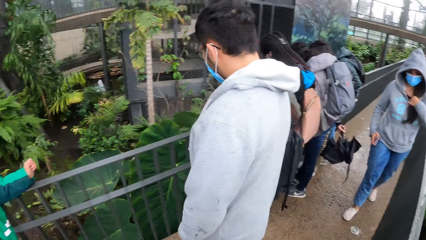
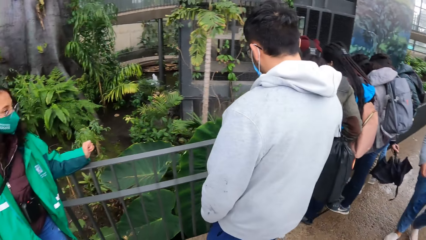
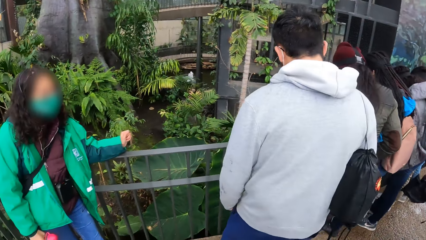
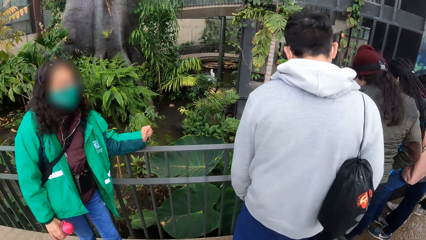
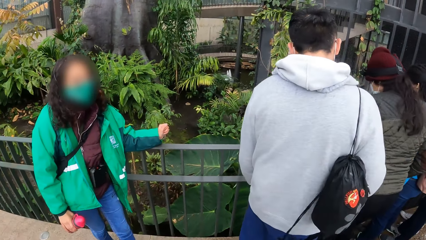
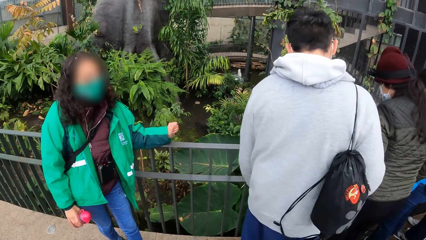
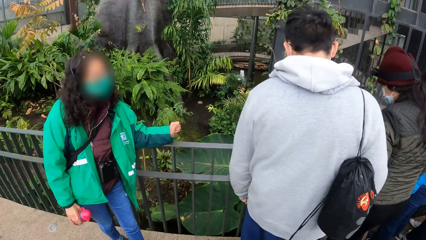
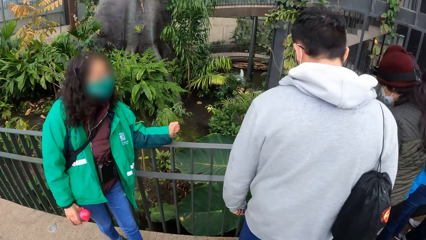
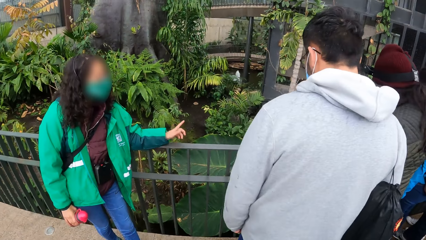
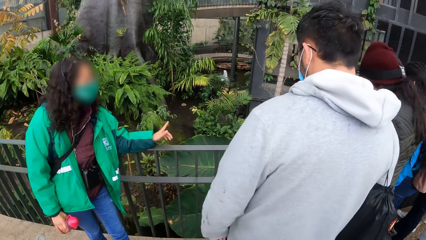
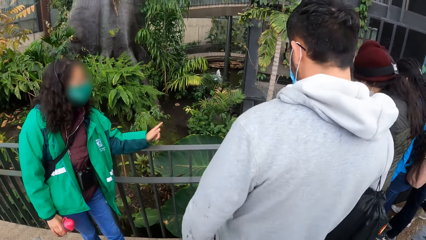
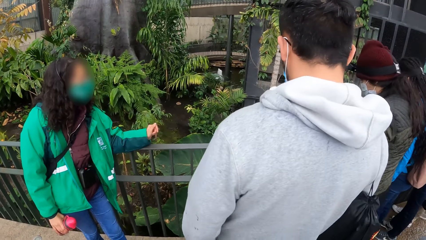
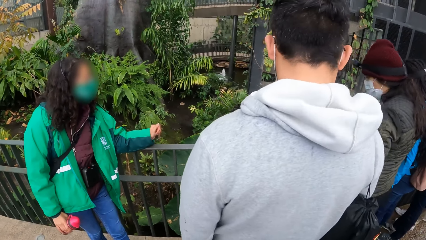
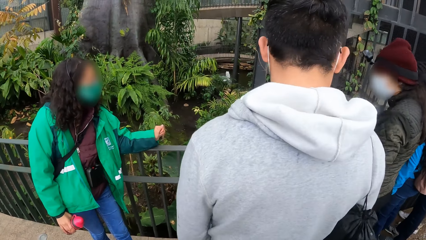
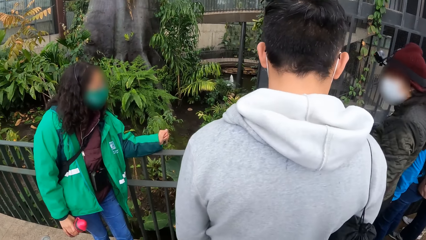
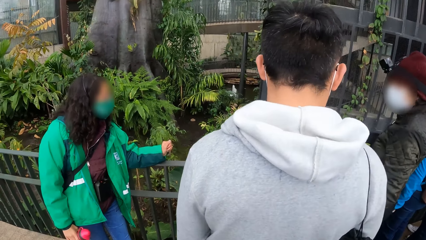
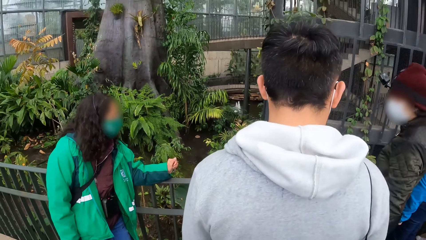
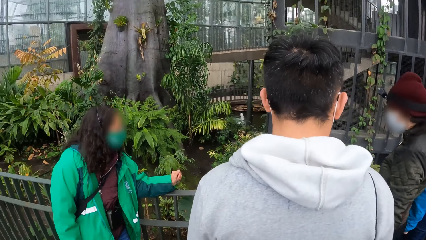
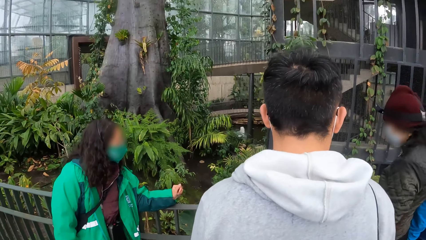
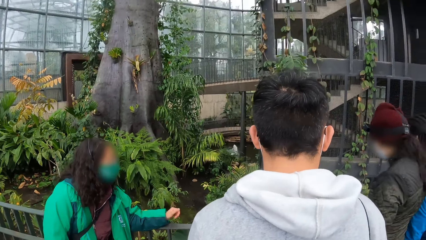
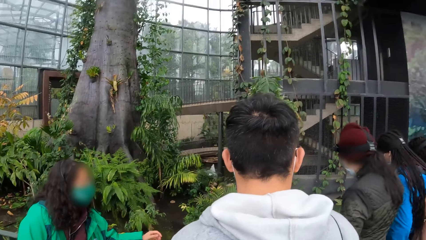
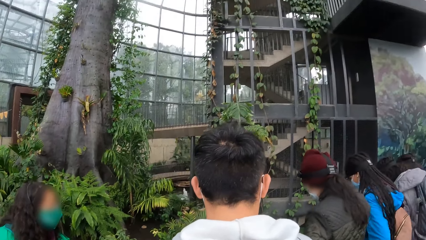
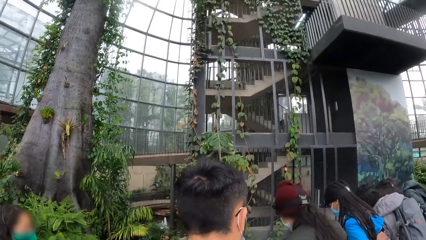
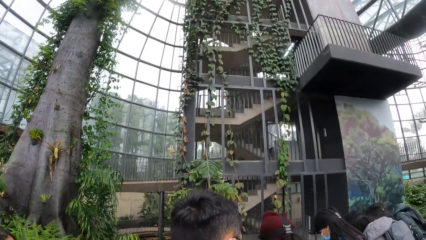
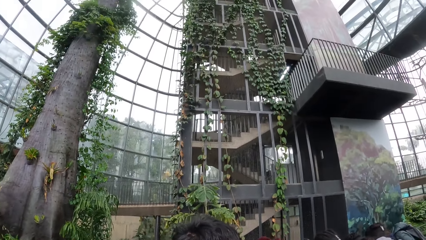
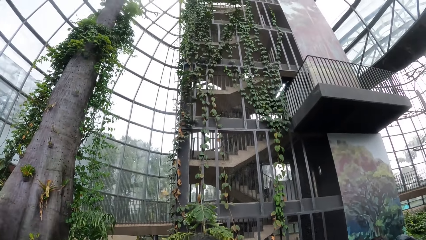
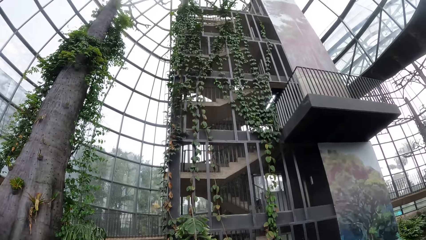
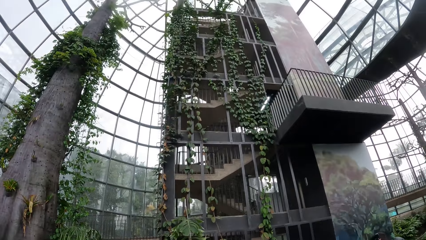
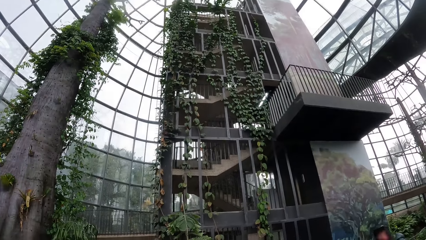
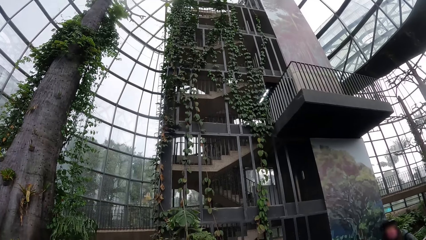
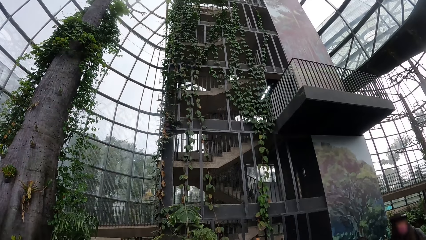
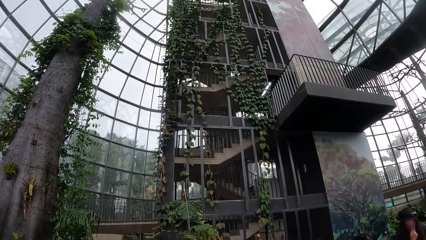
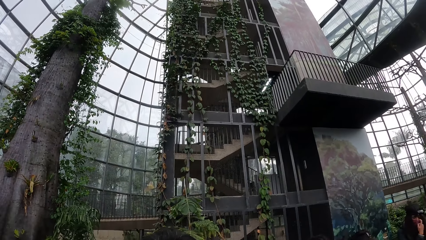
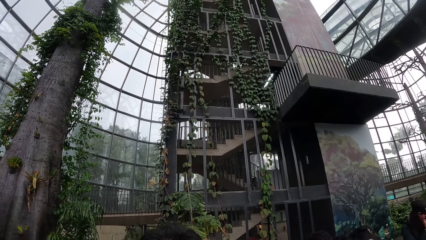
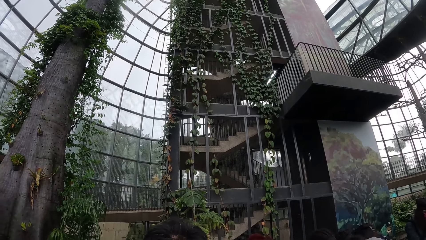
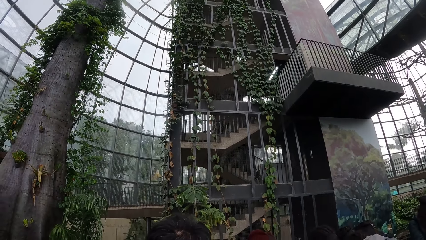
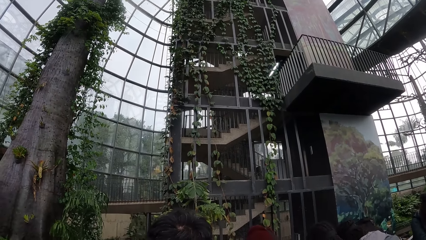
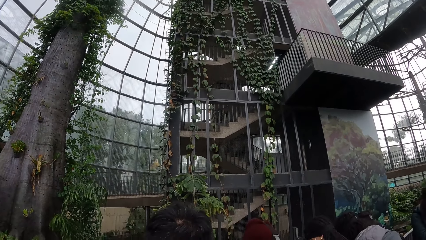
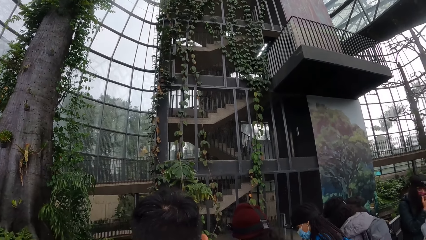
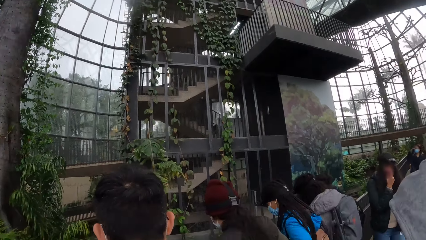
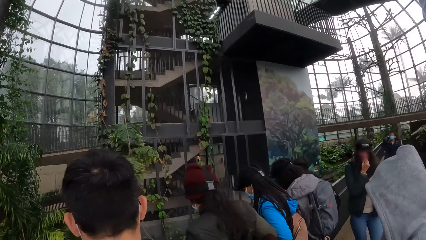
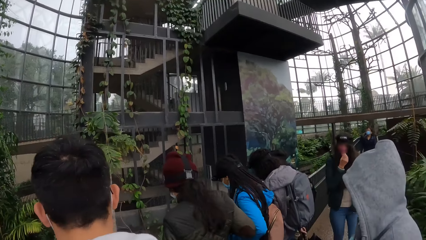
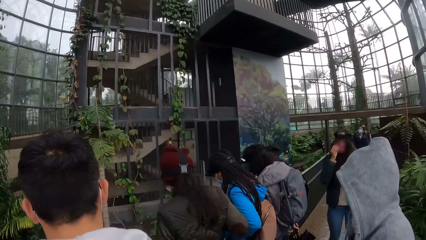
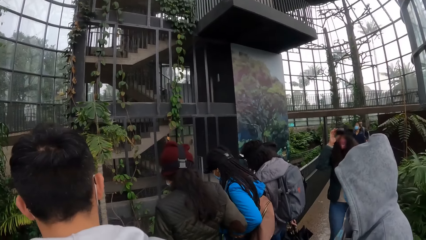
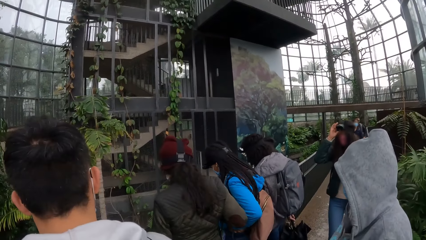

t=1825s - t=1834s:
A person looks at the flower.

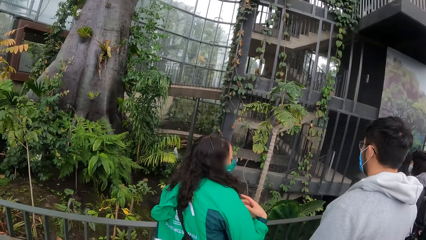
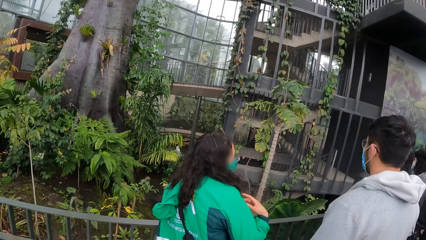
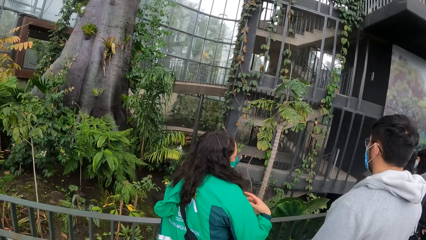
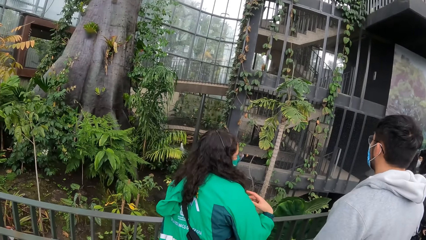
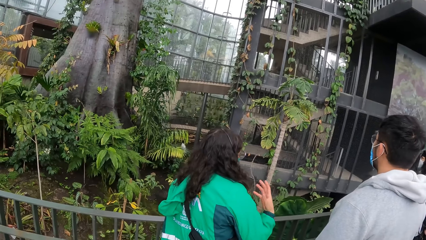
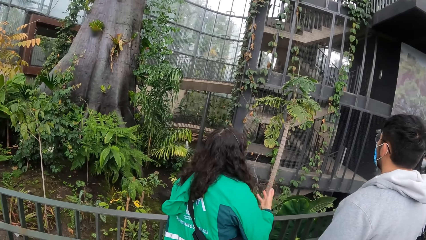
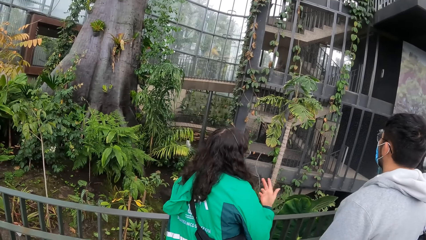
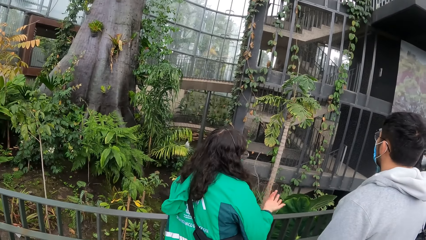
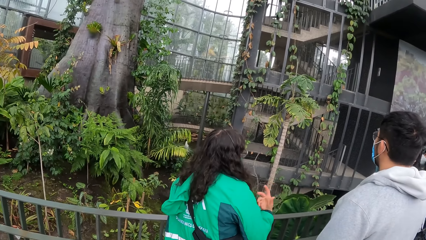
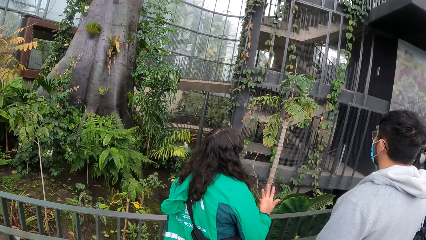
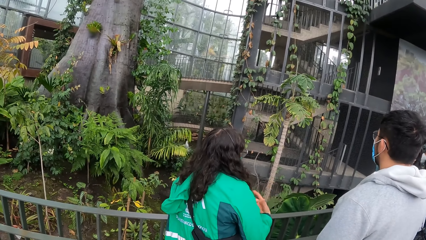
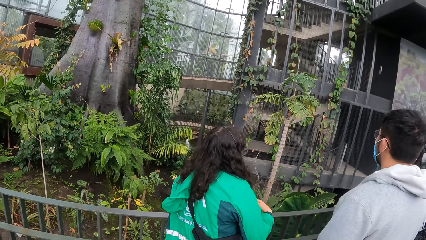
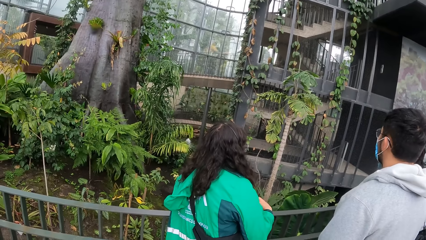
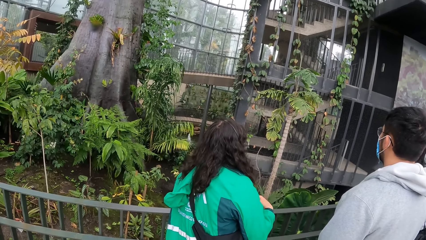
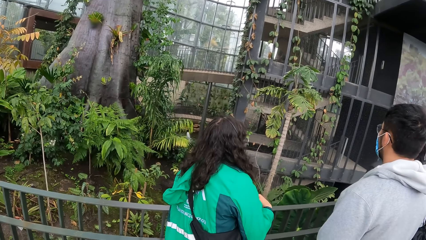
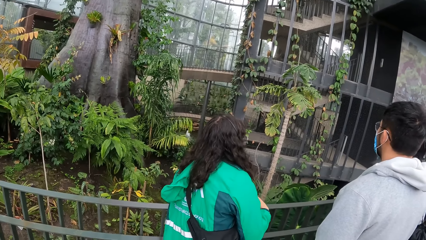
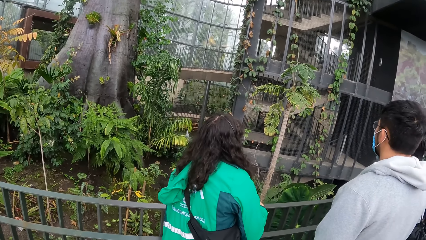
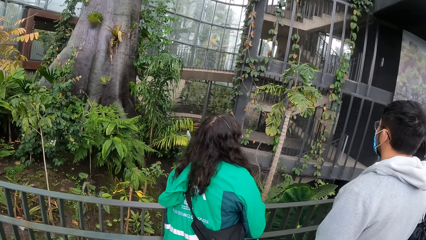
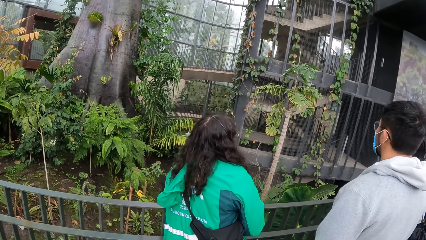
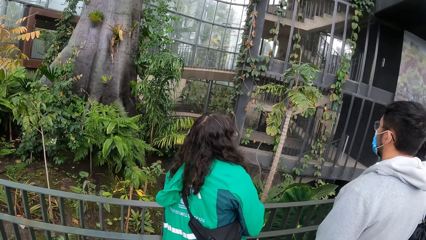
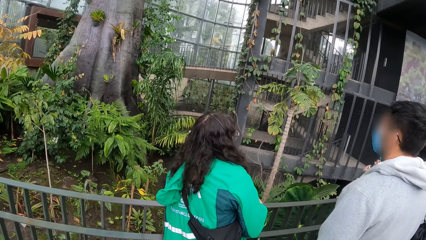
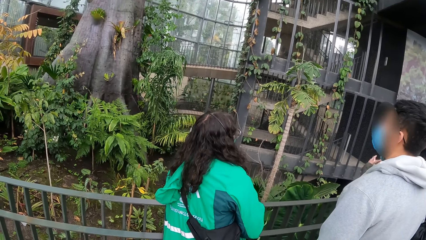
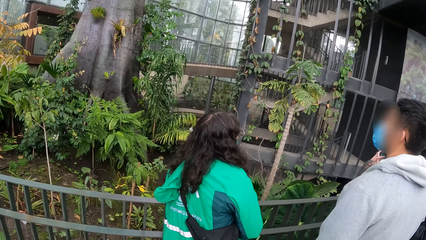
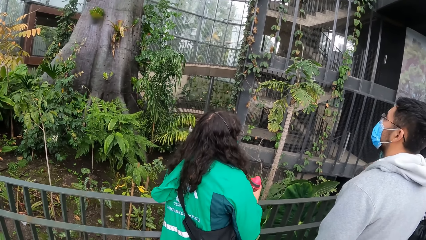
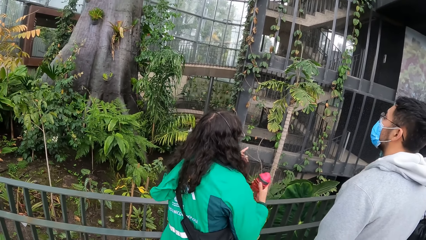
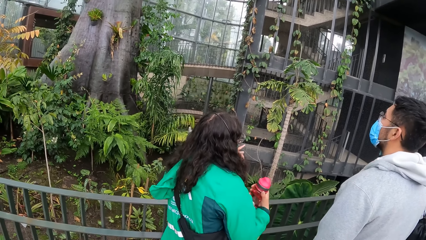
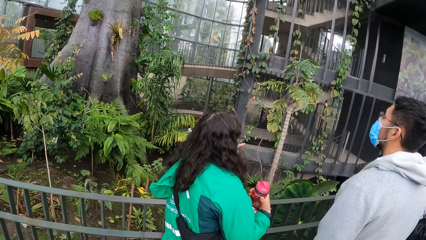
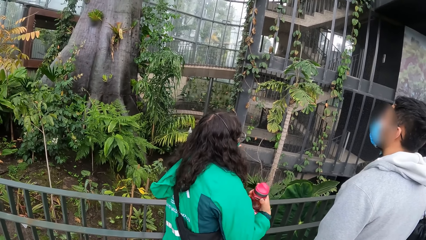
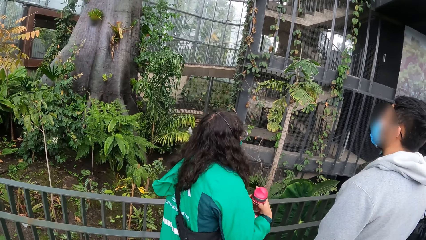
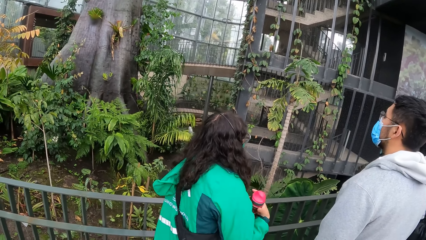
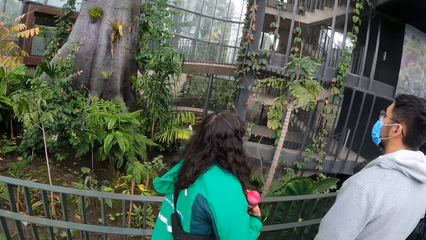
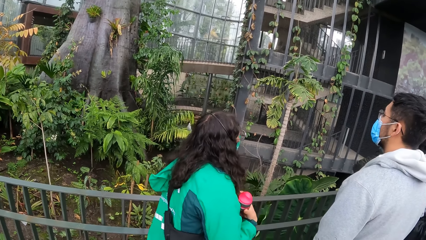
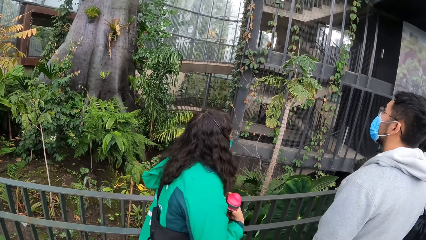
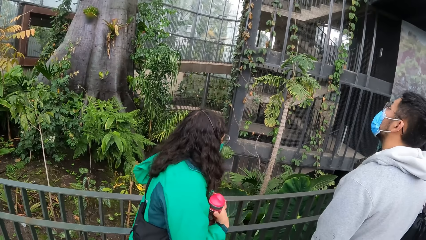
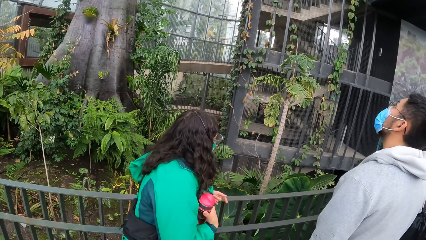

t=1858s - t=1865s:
A person talks to nine persons and the camera wearer.
